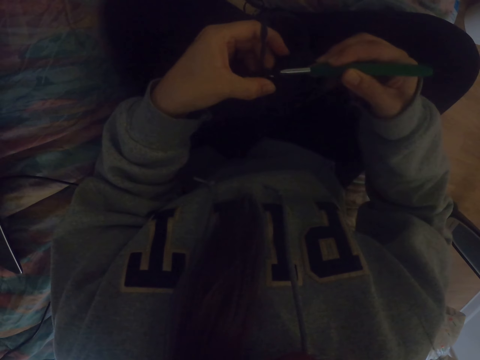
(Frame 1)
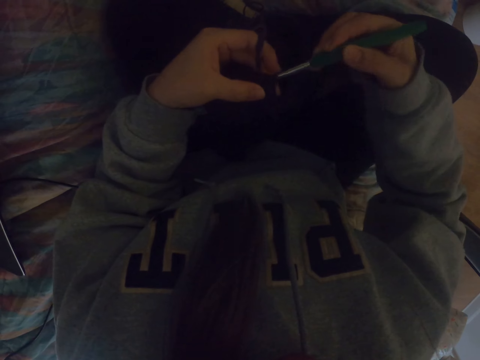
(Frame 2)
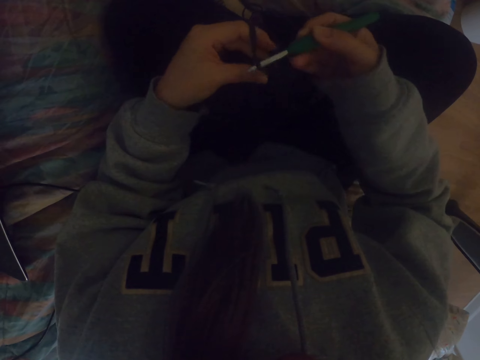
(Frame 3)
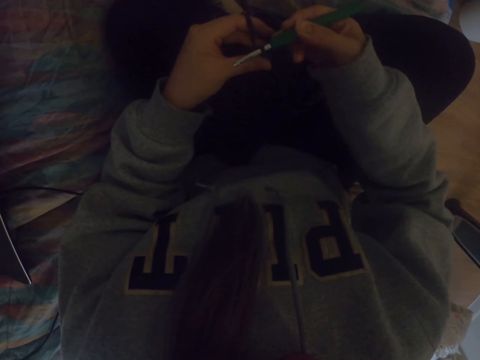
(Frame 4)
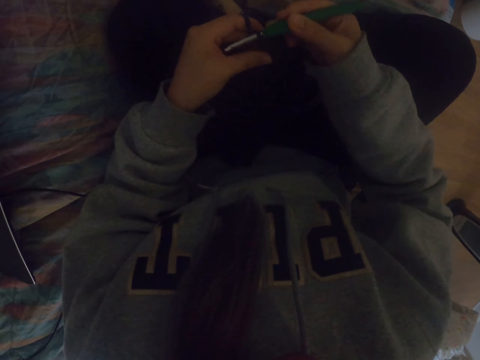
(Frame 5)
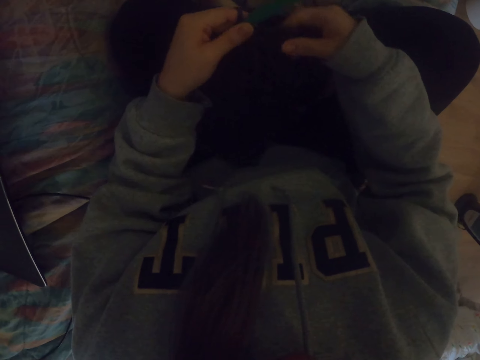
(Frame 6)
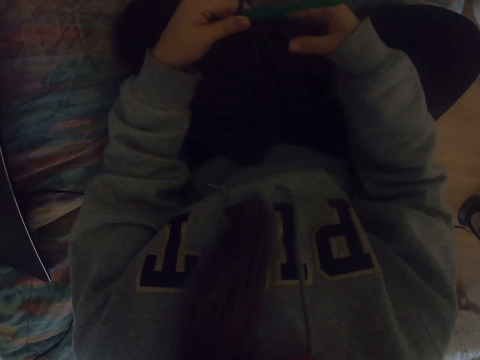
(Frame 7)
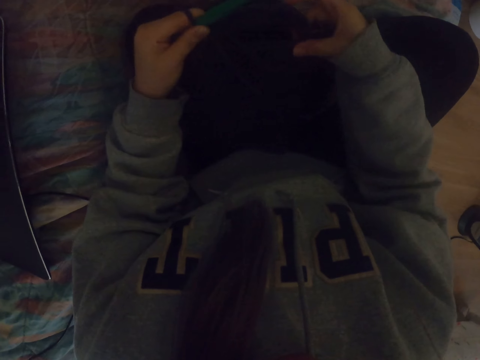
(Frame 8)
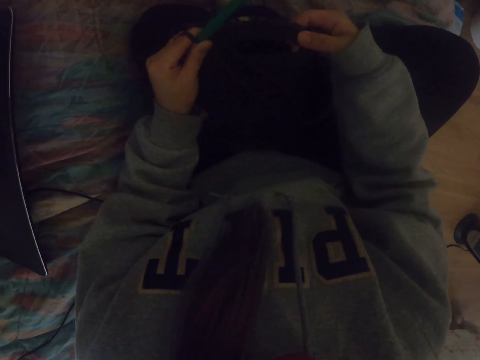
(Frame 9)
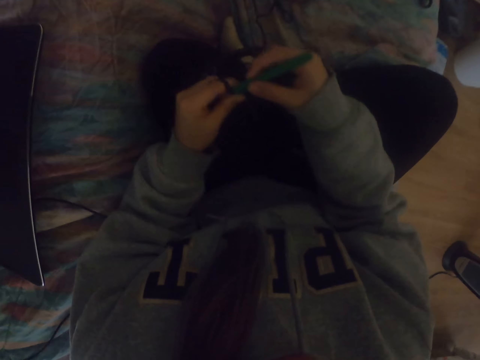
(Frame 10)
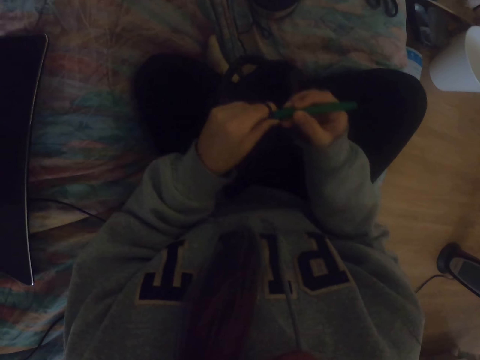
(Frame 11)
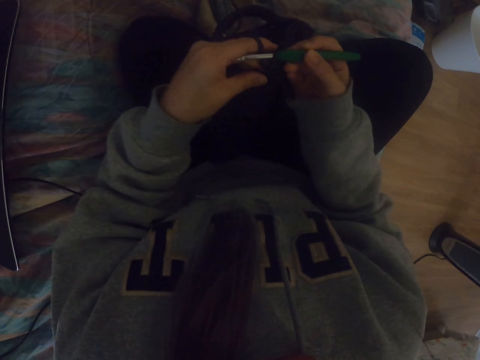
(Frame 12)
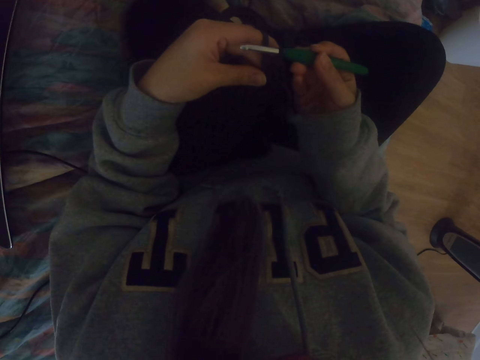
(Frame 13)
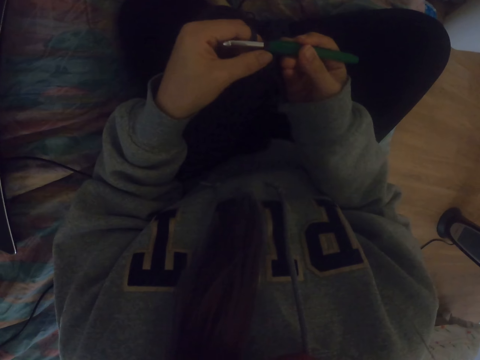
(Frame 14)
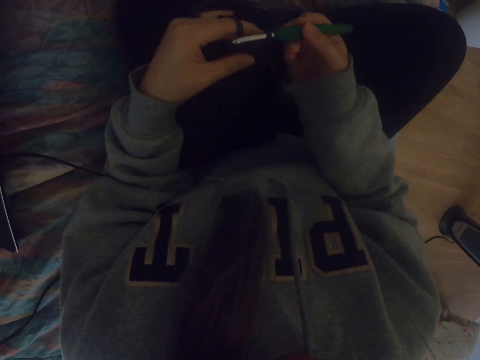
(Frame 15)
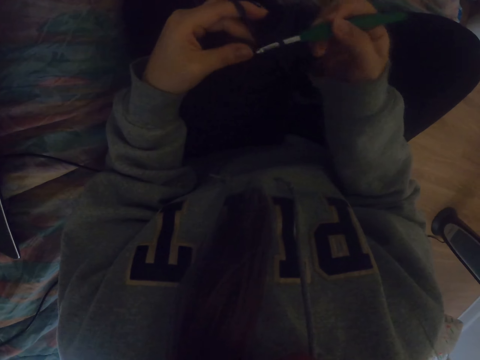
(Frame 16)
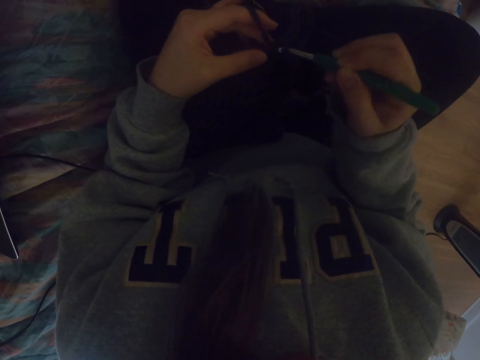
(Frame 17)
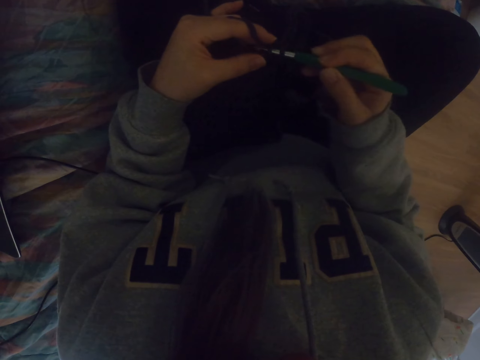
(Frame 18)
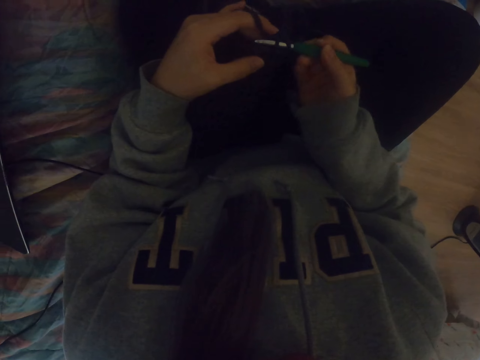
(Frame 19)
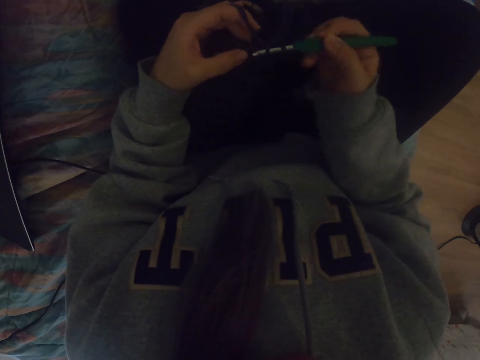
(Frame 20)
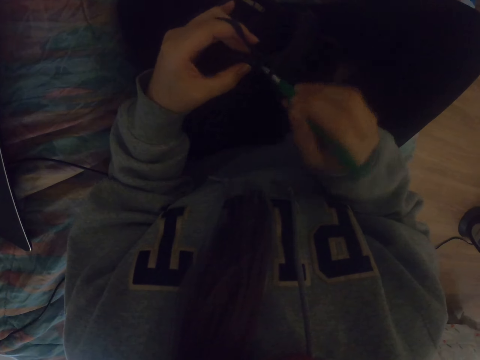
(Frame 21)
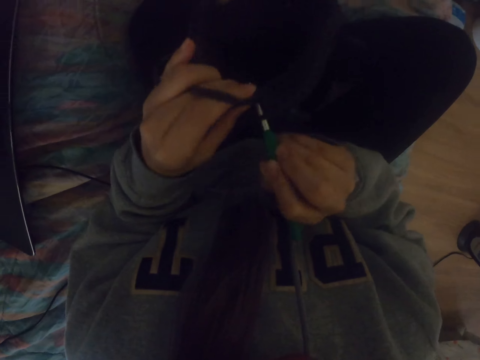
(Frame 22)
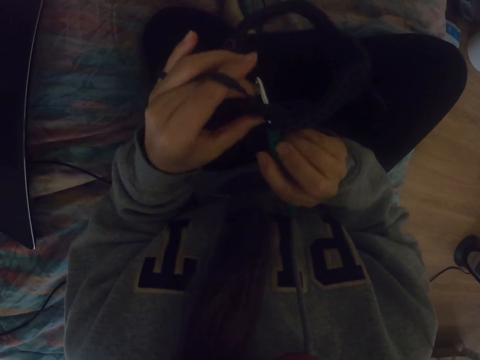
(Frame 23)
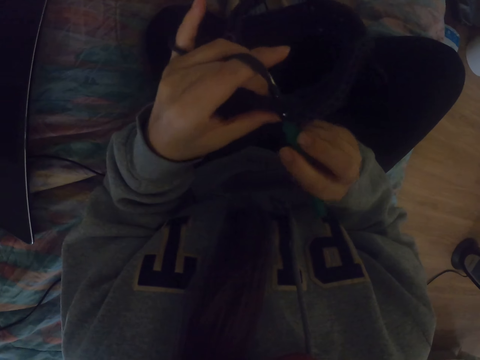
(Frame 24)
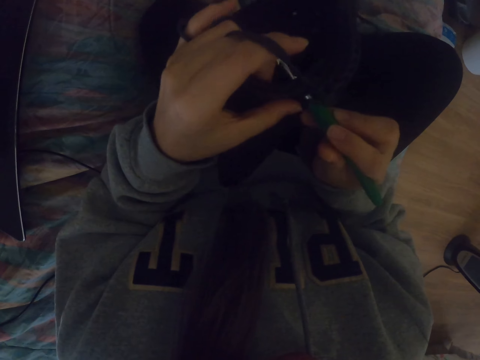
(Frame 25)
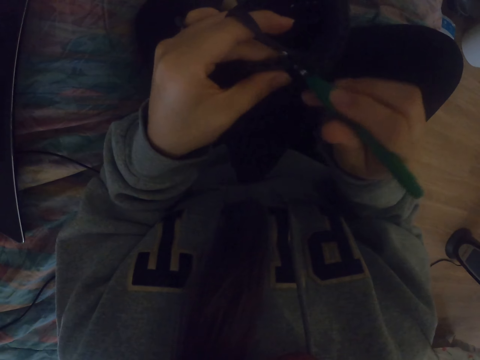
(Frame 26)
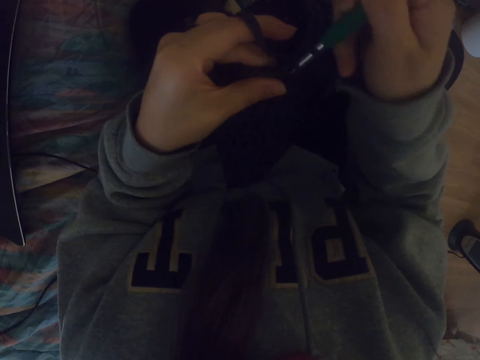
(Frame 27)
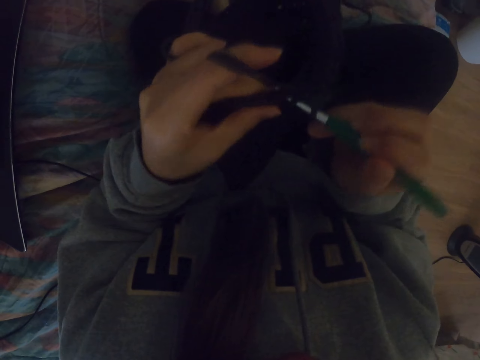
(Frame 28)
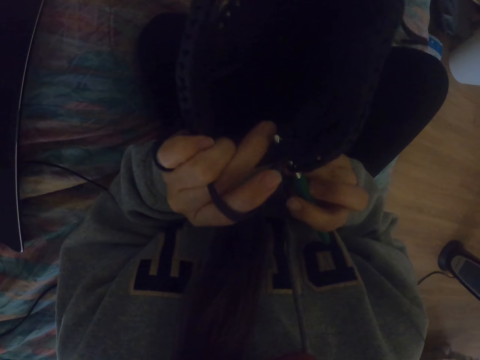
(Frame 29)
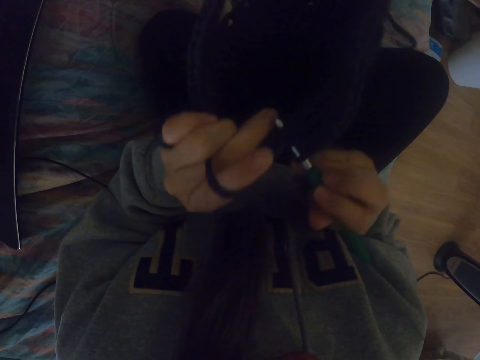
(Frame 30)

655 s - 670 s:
The camera wearer adjusts the fabric. They knit the fabric.

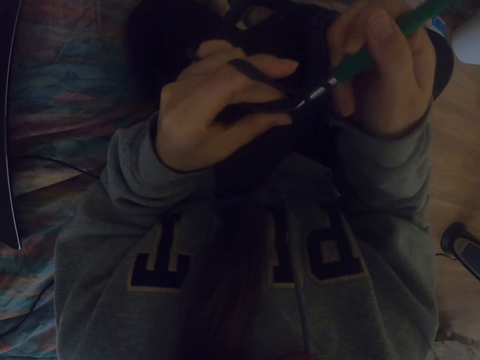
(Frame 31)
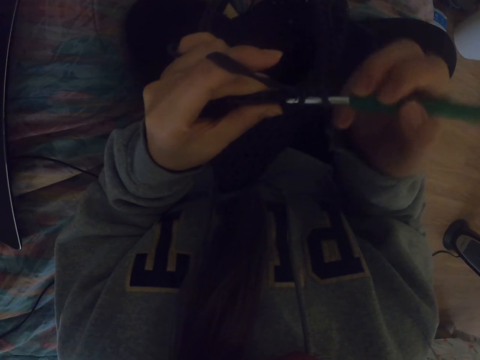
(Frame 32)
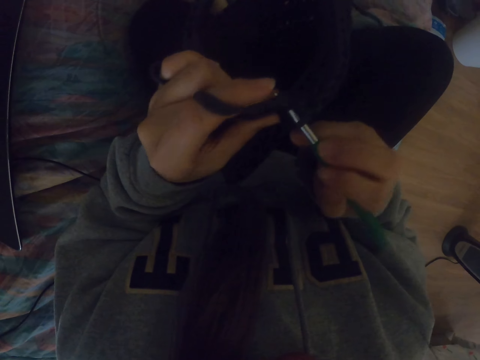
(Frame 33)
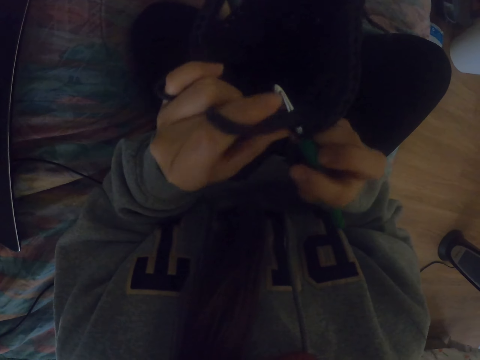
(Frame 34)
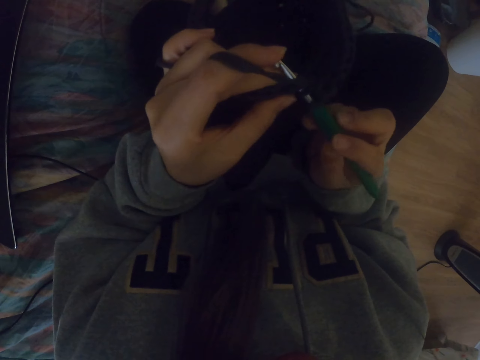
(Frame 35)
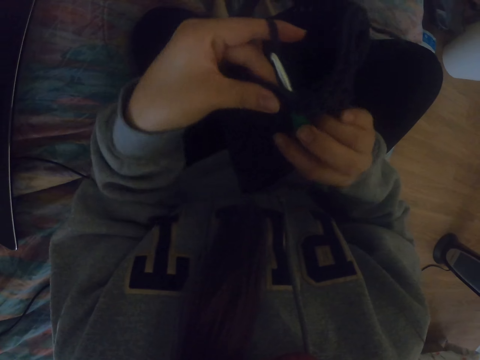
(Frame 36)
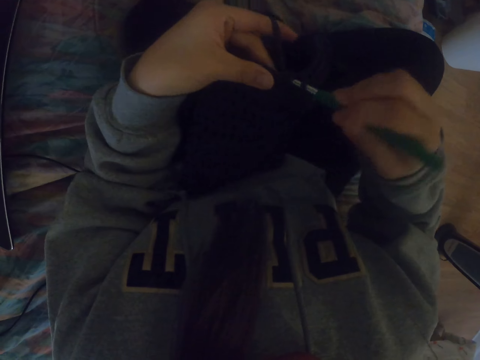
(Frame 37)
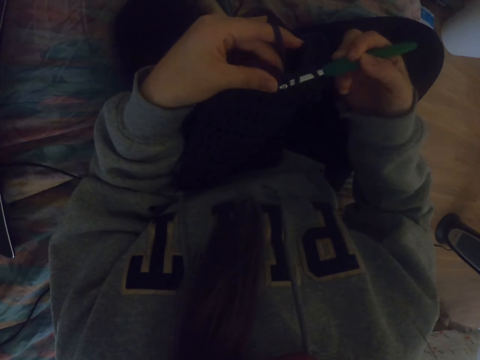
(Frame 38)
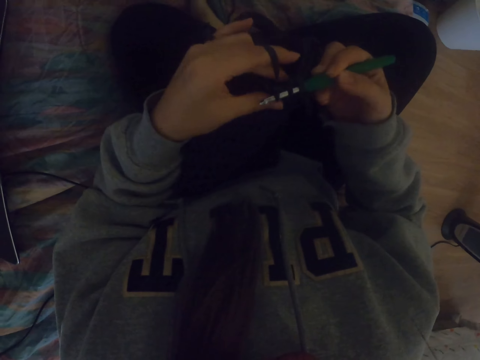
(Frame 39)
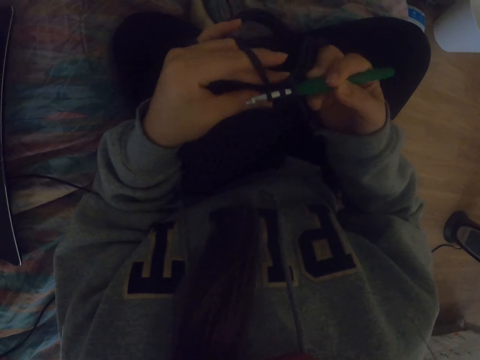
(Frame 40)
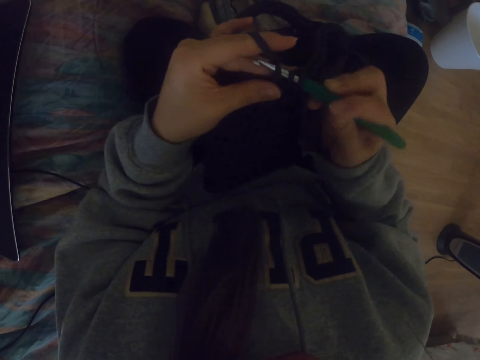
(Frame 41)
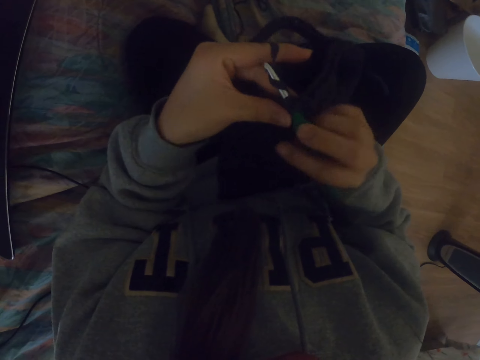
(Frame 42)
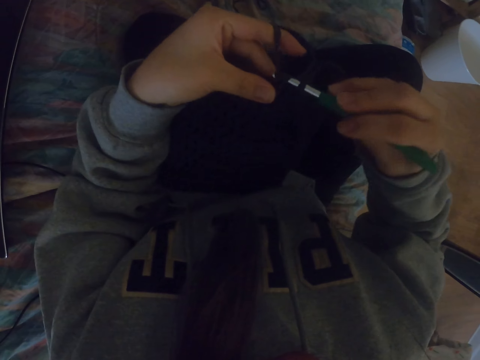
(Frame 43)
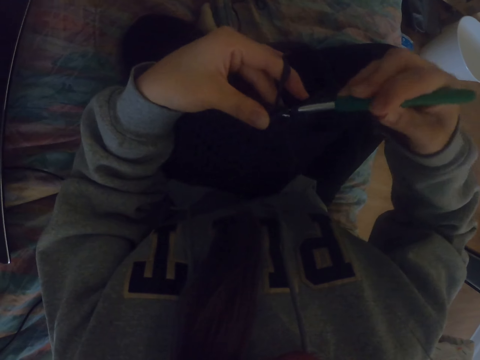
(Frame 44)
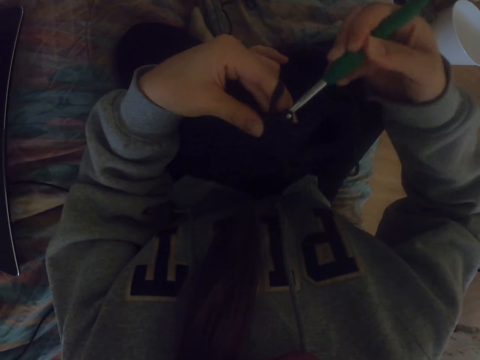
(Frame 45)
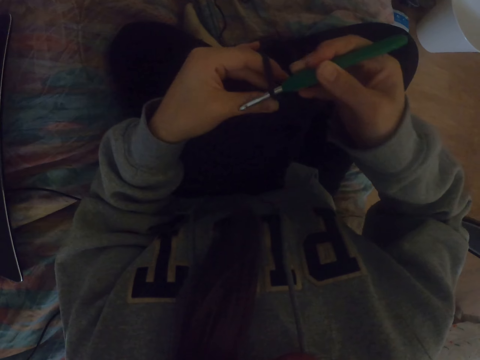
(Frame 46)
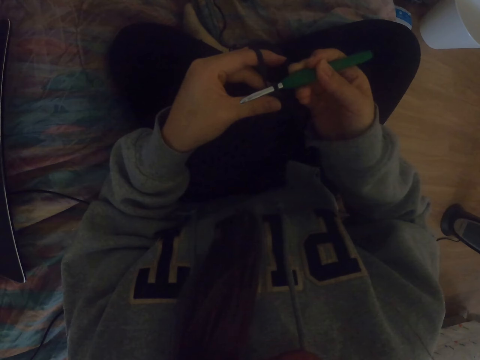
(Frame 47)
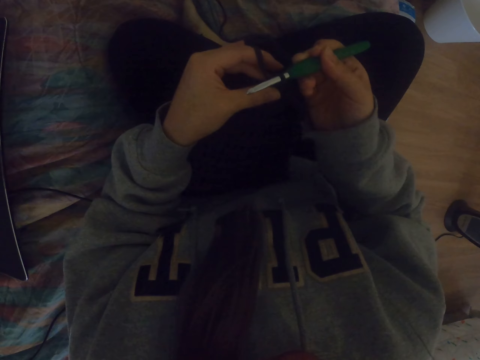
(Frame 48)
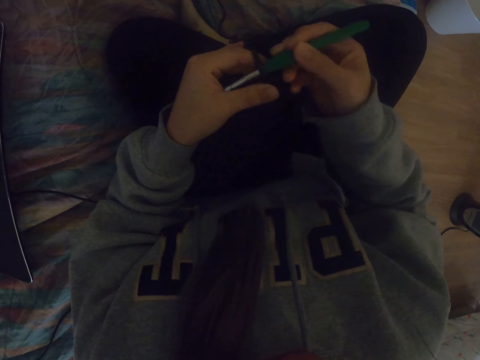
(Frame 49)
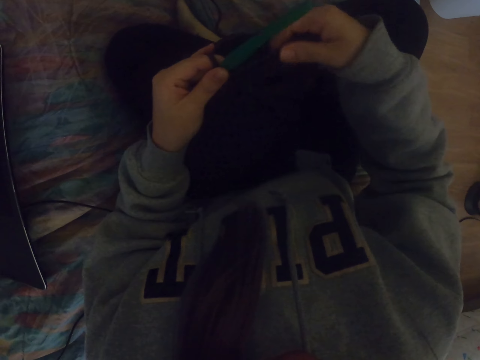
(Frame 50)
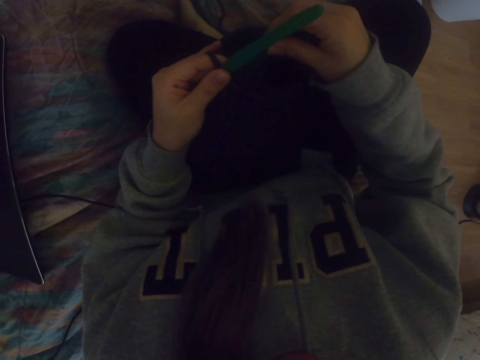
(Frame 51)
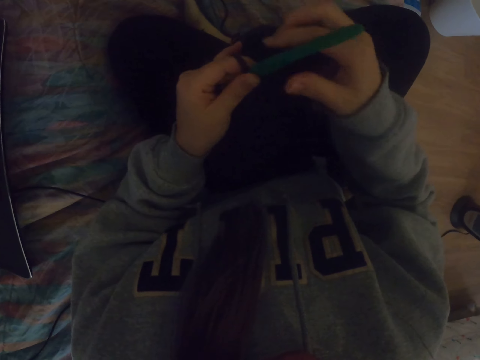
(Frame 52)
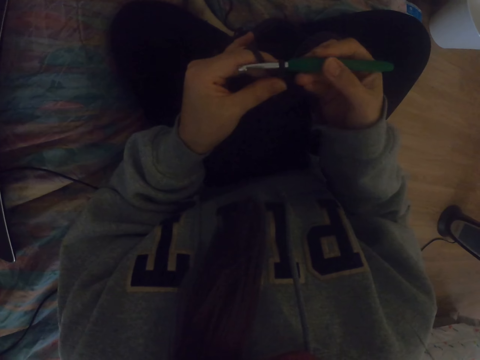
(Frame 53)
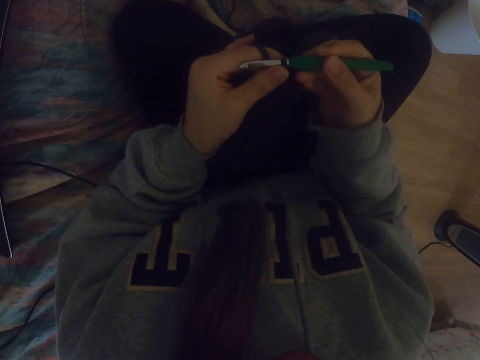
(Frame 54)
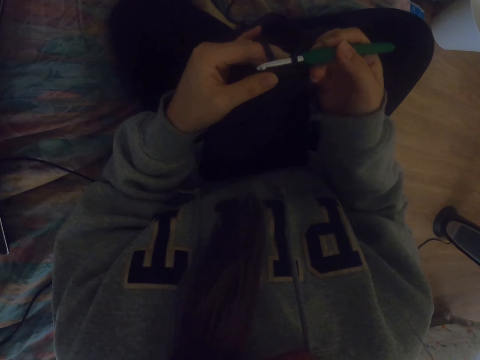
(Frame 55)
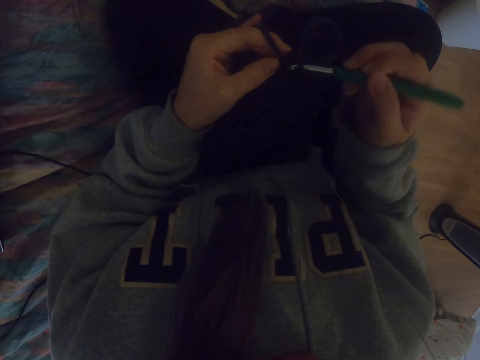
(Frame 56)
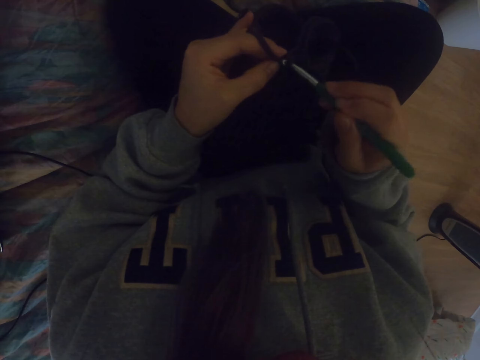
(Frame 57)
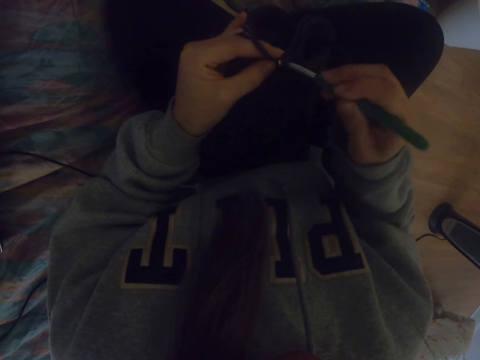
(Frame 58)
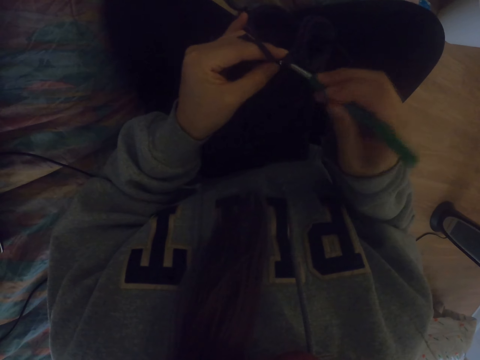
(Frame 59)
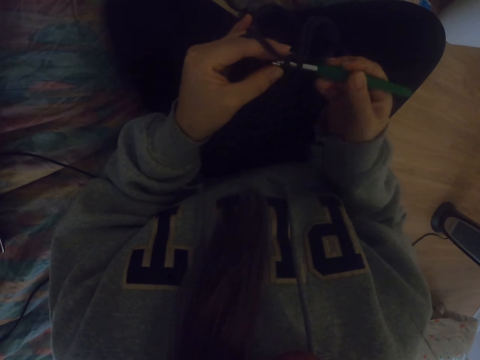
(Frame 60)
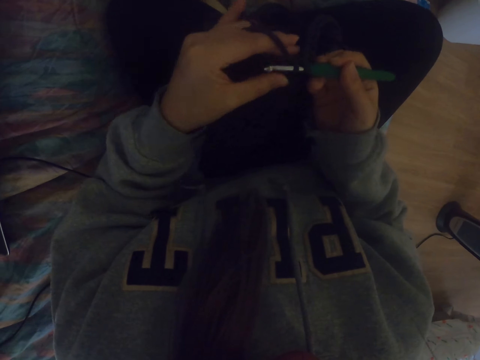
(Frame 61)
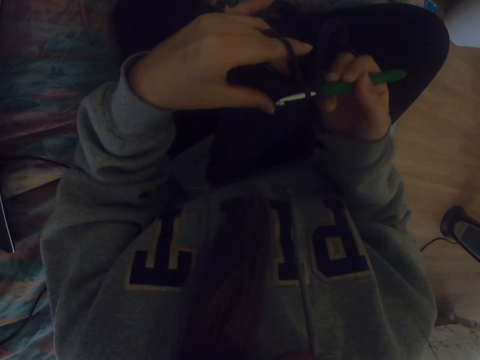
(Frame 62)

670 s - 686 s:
The camera wearer adjusts the fabric. They knit the fabric.
